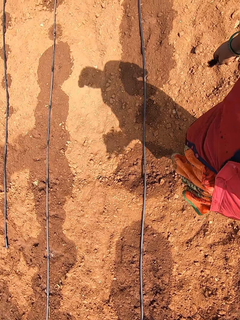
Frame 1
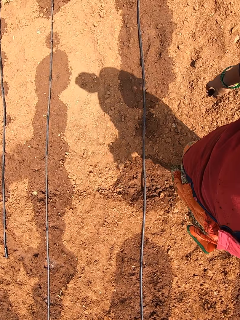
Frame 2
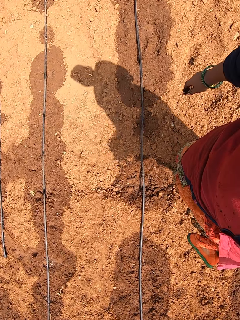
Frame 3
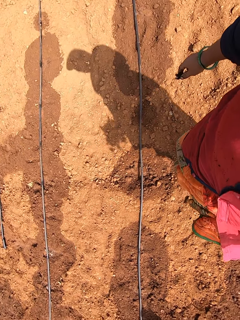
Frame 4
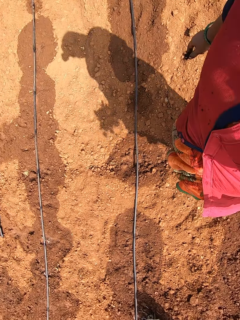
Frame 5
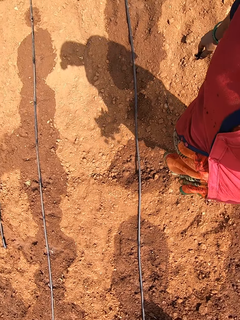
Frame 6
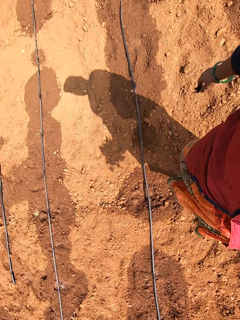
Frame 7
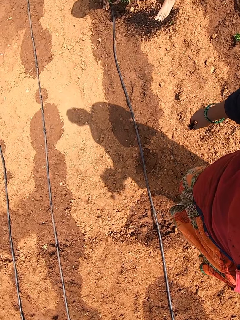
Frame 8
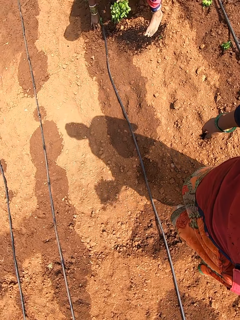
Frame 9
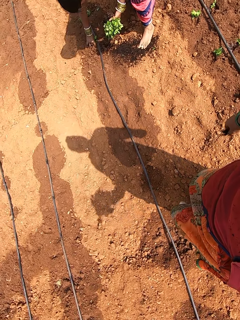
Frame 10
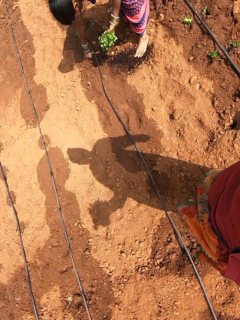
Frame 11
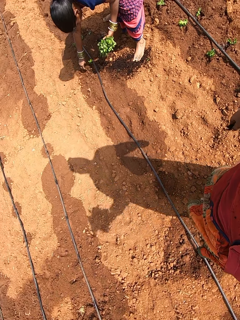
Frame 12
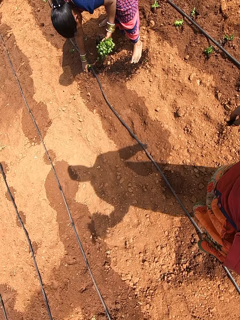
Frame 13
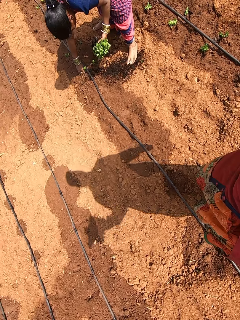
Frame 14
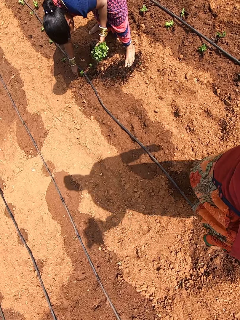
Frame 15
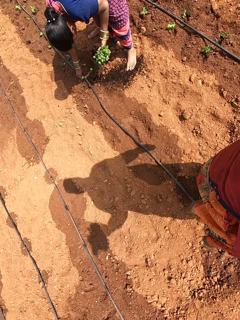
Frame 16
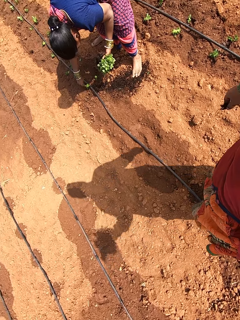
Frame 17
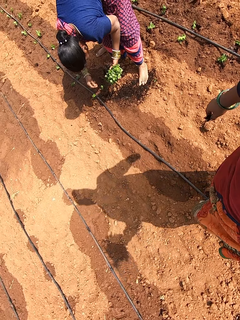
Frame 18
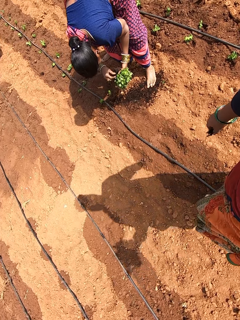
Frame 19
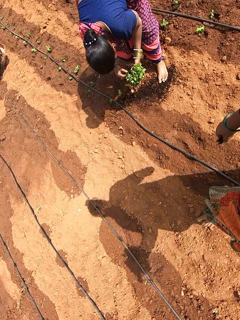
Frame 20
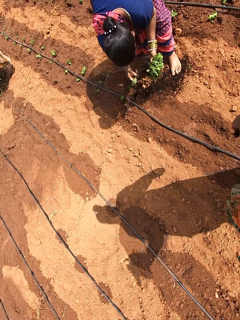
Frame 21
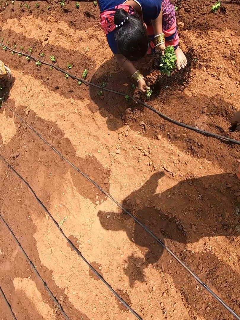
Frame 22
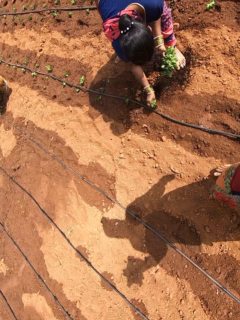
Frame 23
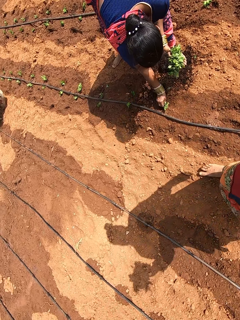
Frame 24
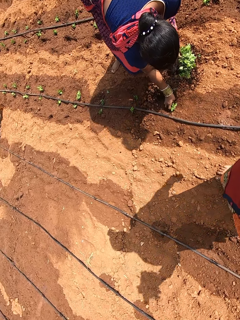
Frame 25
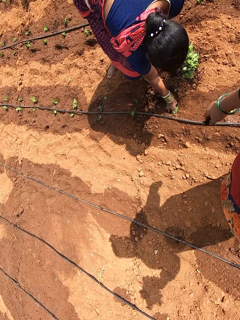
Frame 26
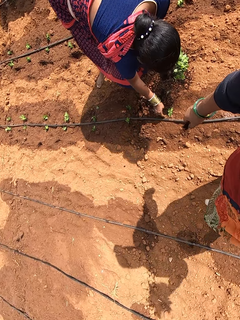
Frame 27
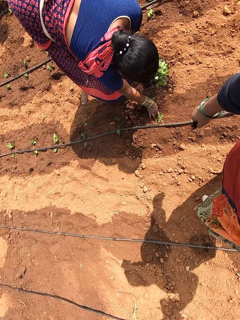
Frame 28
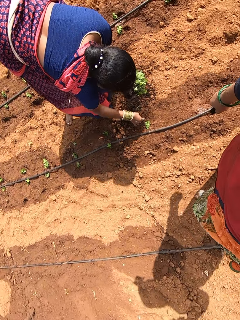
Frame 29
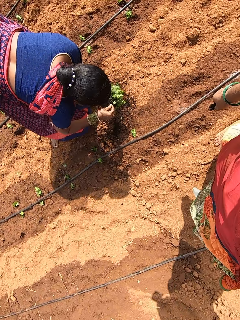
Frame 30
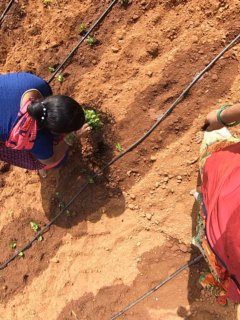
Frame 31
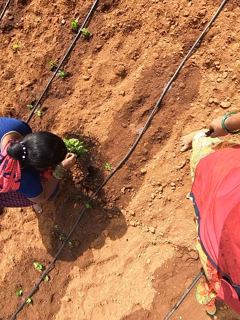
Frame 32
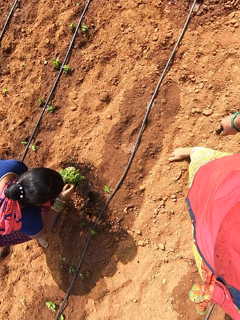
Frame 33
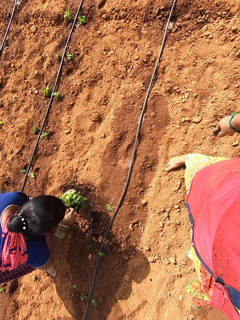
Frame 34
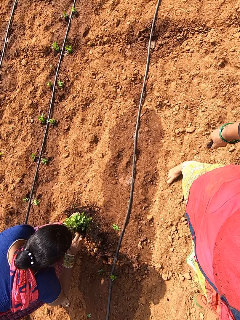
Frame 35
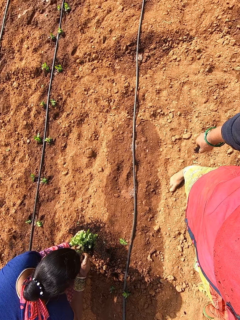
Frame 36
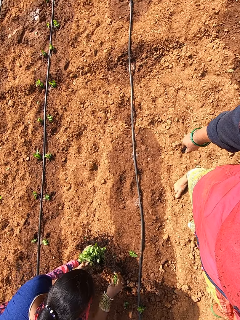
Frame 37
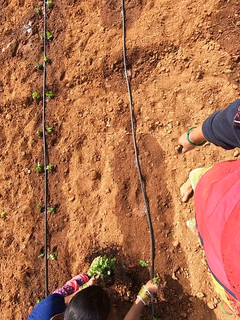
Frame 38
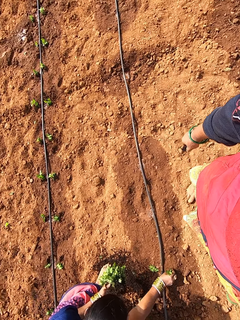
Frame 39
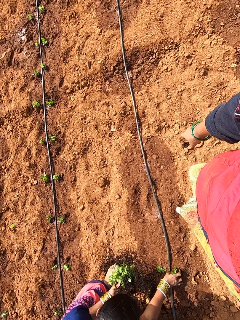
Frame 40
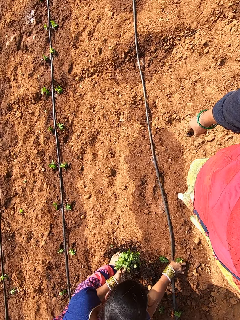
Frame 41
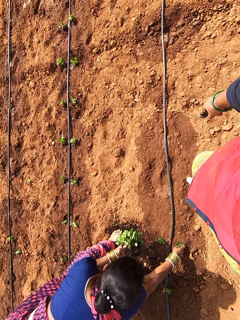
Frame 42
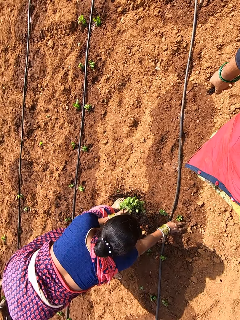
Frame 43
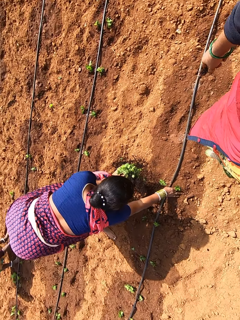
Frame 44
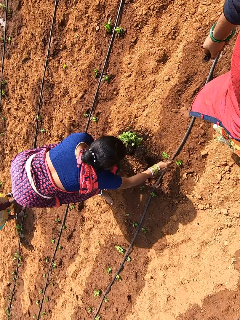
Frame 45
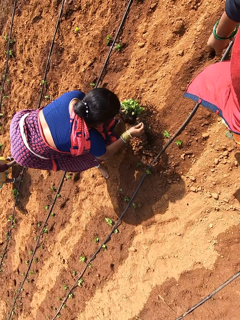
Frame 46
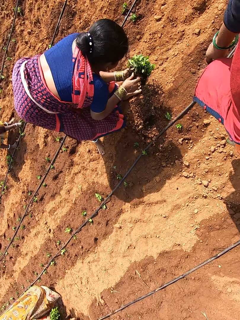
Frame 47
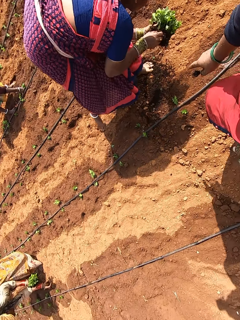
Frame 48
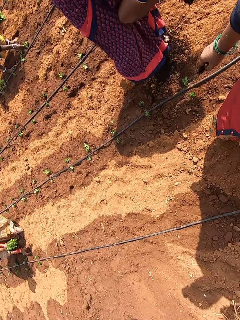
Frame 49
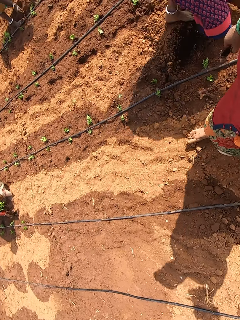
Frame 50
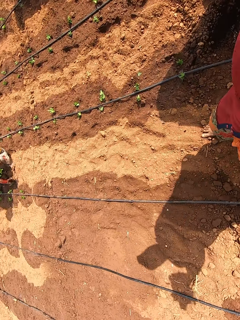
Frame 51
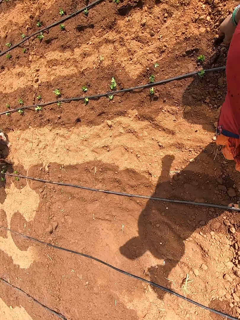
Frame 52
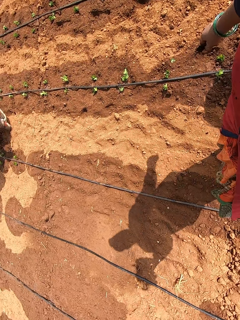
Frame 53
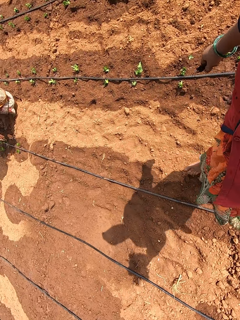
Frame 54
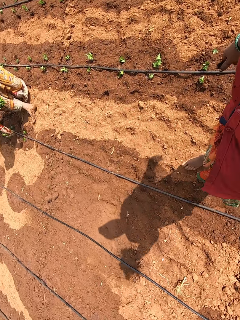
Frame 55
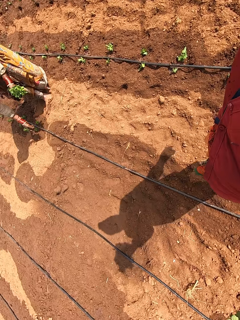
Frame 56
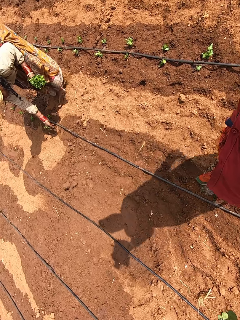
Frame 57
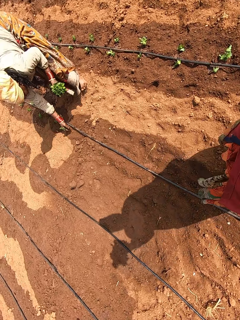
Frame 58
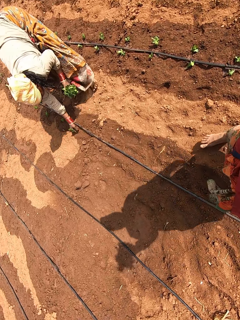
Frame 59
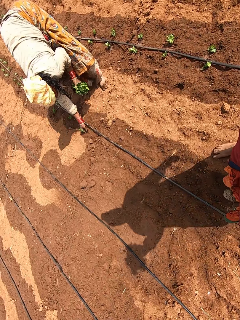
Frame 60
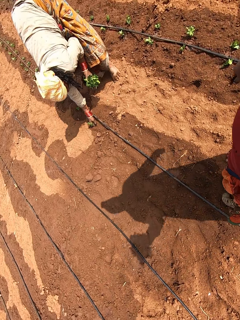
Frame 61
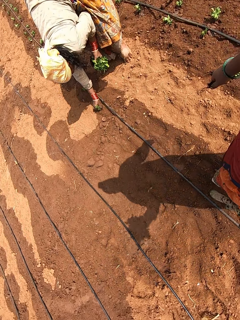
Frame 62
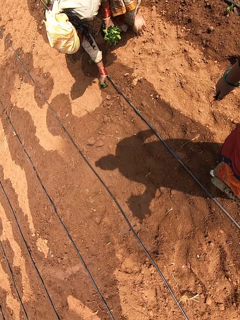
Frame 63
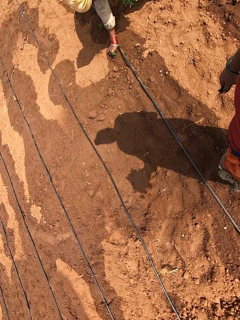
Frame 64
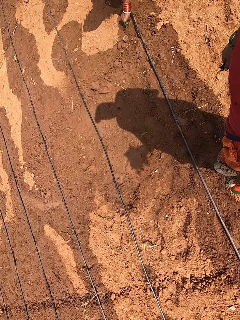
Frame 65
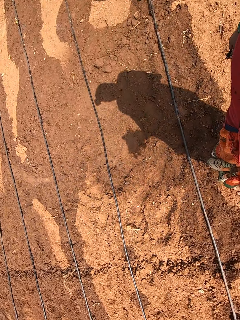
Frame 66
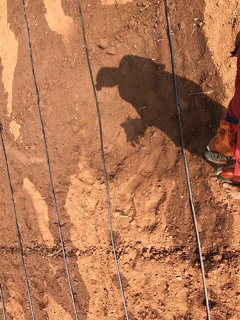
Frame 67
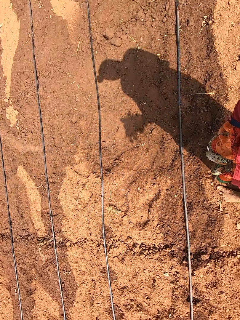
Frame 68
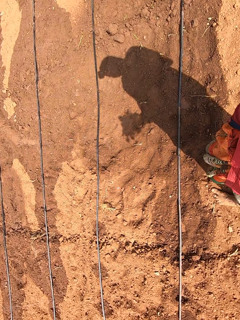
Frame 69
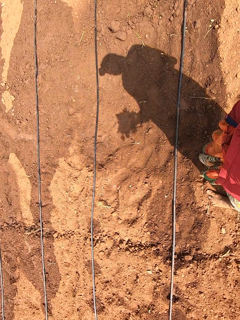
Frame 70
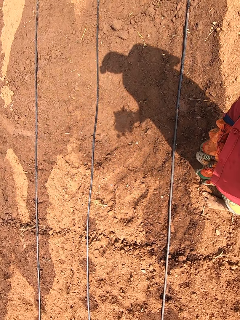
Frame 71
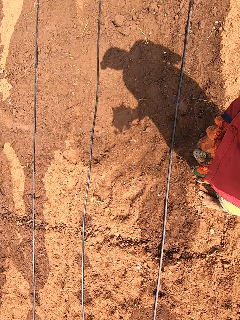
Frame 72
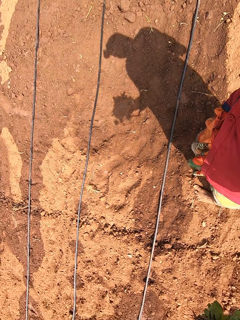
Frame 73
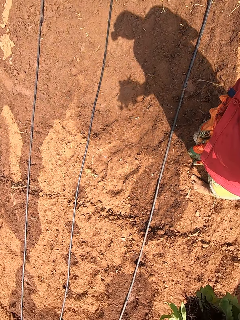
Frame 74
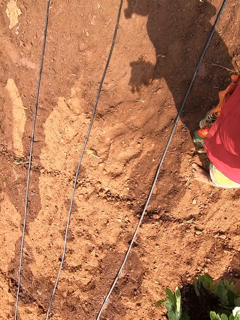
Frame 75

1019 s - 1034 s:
The woman plants the vegetable on the ground with her right hand. The woman removes the vegetable from her left hand with her right hand. The woman plants the vegetable on the ground with her right hand. The woman removes the vegetable from her left hand with her right hand. The woman plants the vegetable on the ground with her right hand. The woman removes the vegetable from her left hand with her right hand. Another woman plants the vegetable on the ground with her right hand.

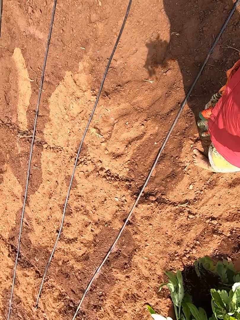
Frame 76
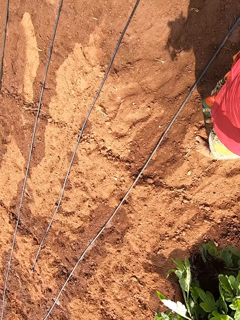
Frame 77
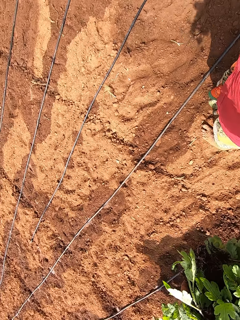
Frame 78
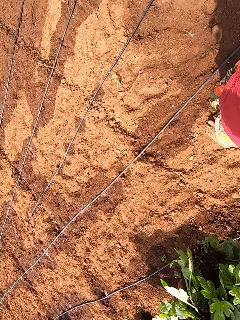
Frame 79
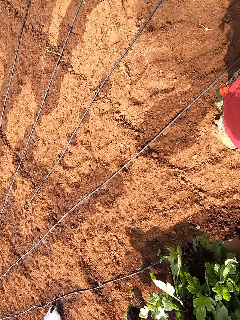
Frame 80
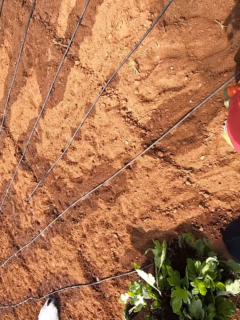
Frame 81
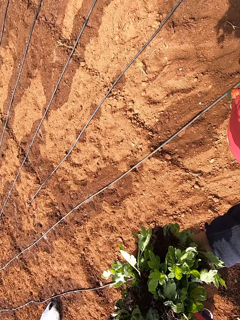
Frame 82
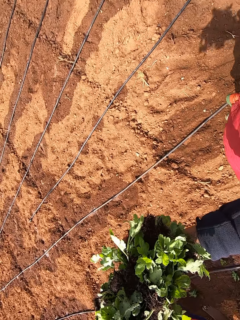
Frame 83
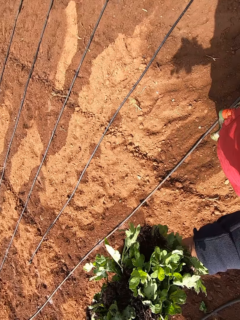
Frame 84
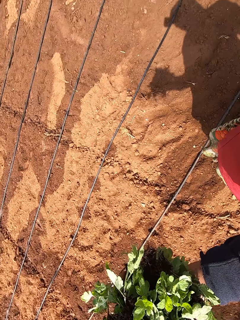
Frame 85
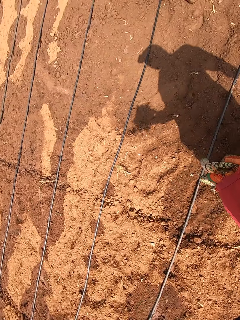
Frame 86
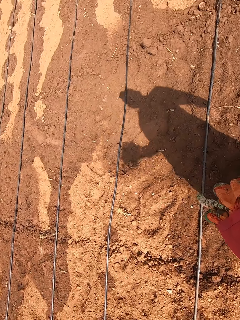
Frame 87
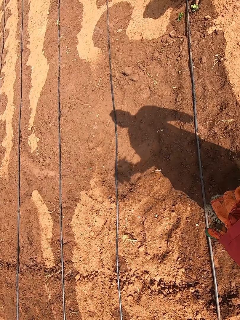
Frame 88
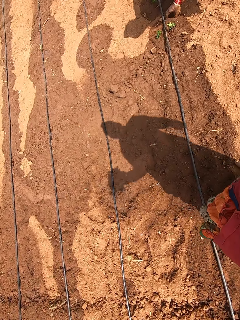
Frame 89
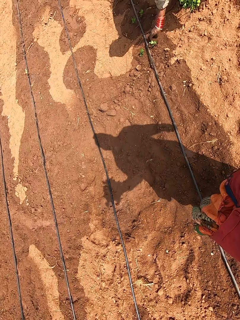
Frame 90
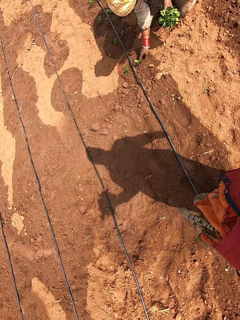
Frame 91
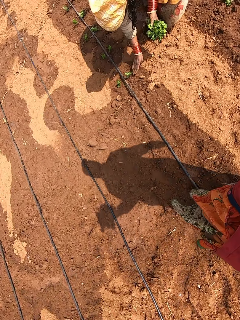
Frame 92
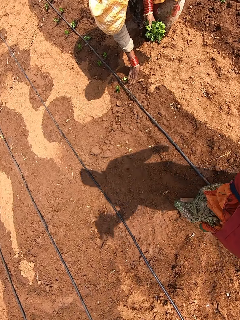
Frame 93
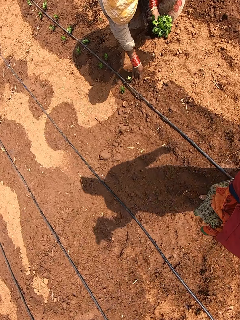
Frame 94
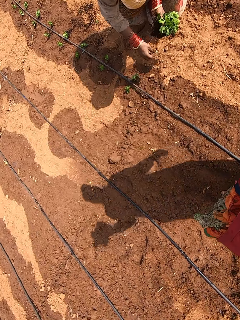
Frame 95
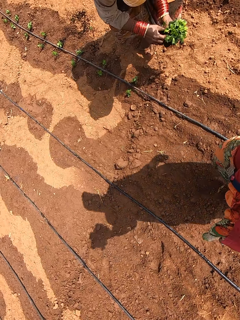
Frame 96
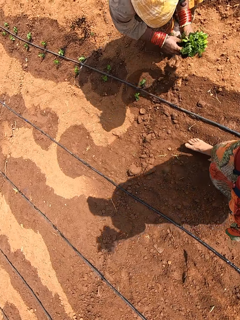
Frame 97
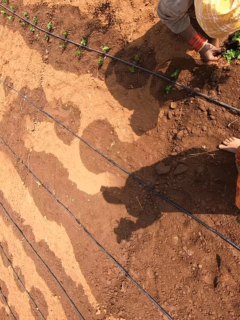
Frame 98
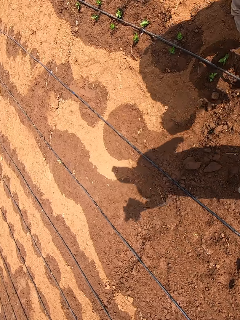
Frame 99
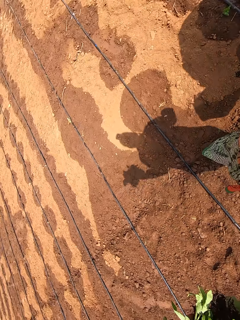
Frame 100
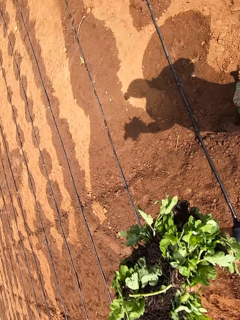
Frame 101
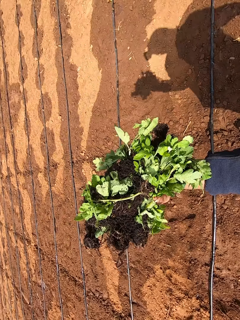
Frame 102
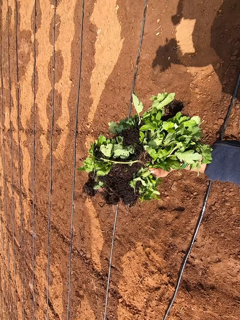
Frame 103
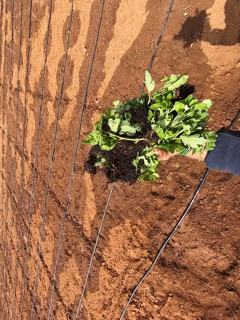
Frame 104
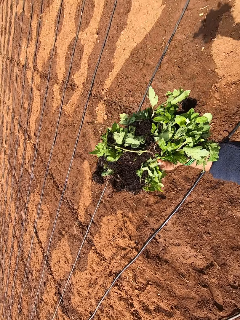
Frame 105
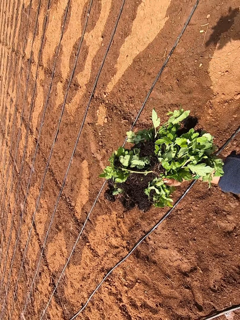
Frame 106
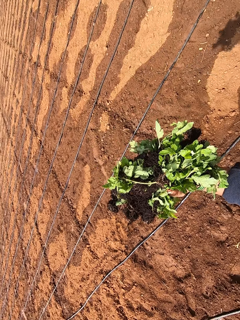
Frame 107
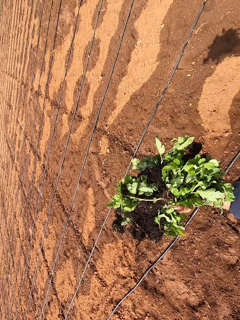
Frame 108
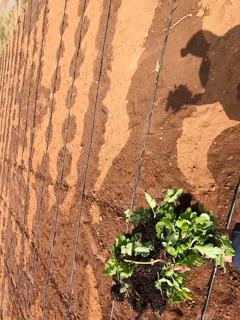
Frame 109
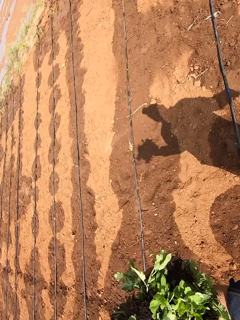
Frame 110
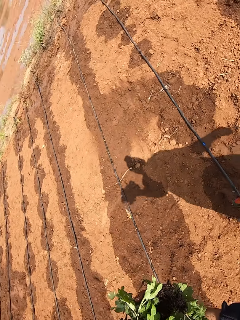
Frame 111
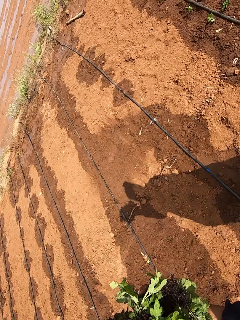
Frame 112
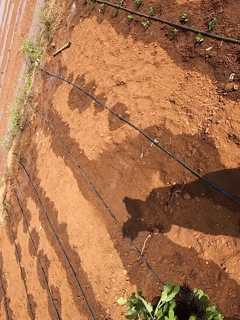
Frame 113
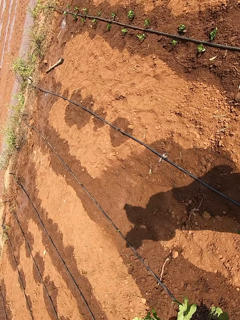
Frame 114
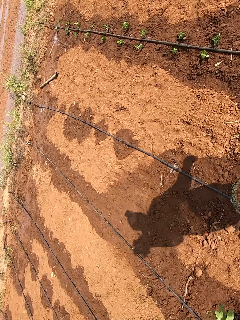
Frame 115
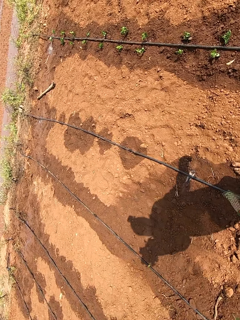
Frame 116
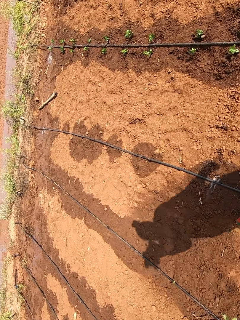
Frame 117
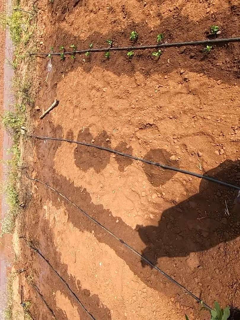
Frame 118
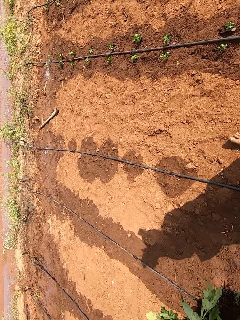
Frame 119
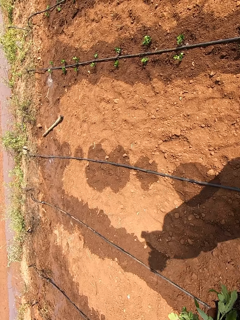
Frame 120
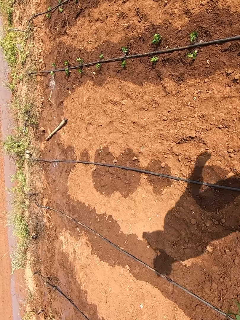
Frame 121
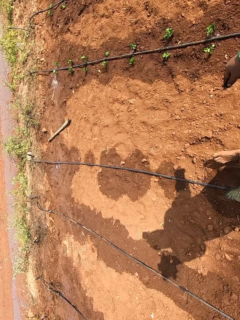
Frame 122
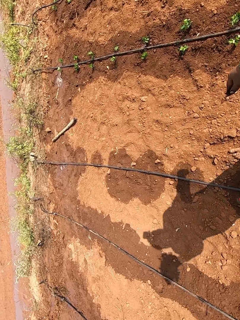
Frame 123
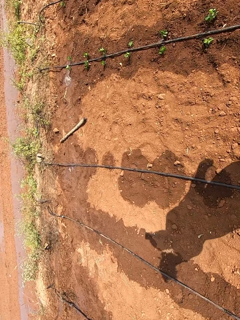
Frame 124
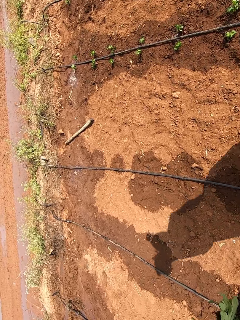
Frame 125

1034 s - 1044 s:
The woman removes the vegetable from her left hand with her right hand. The camera wearer walks on the farm.
